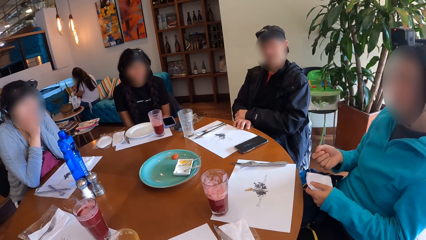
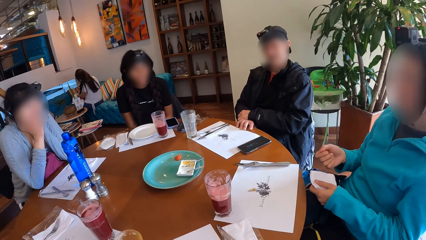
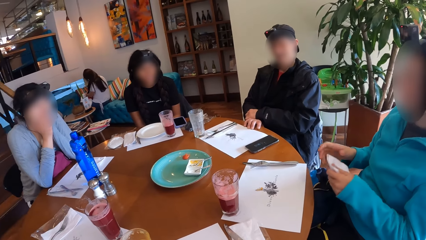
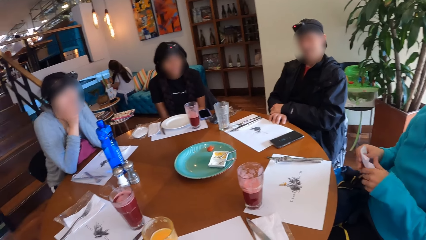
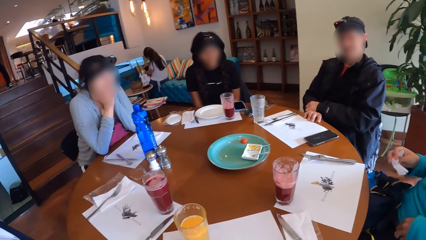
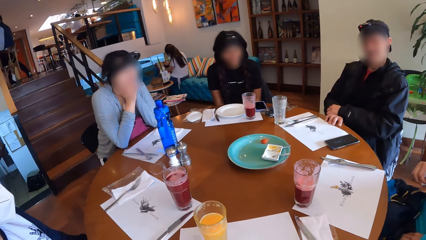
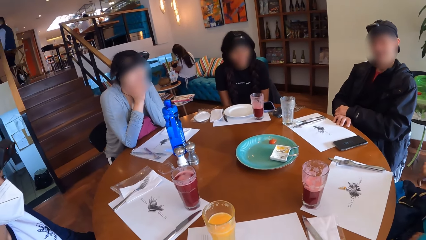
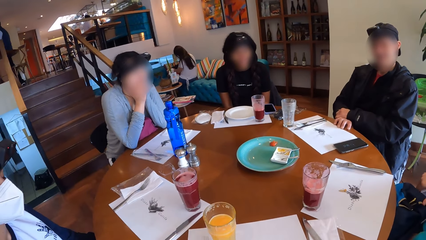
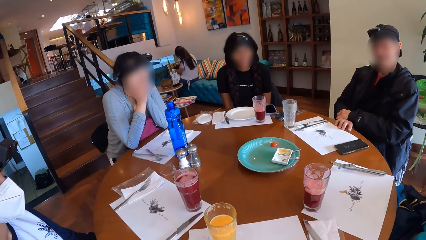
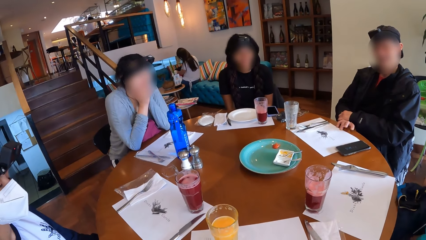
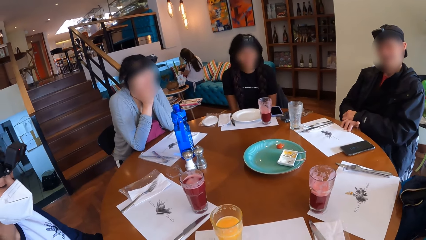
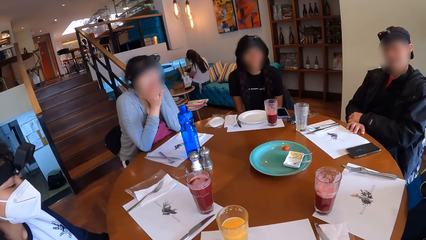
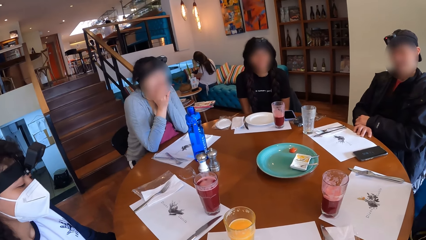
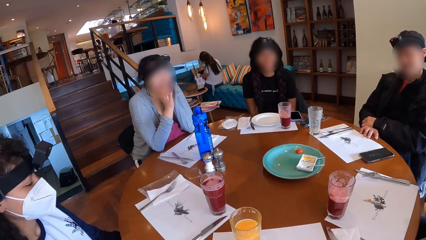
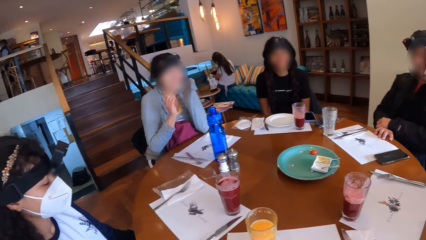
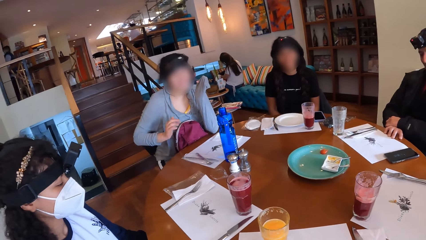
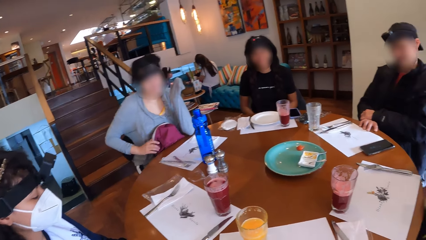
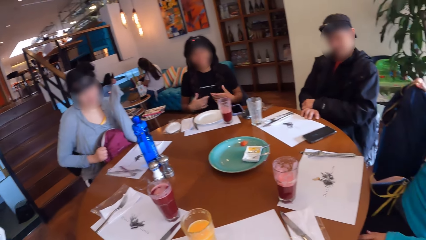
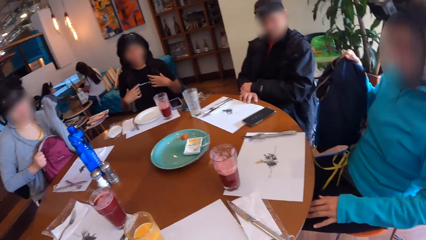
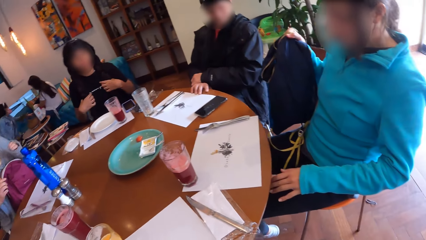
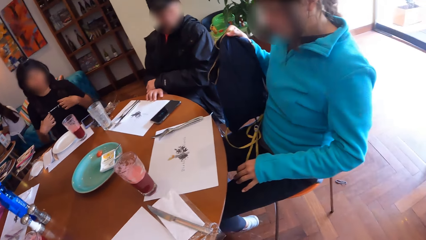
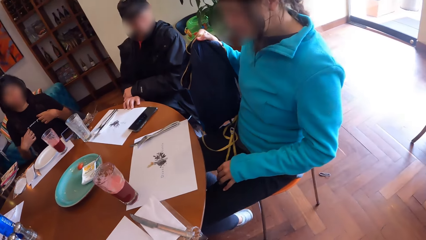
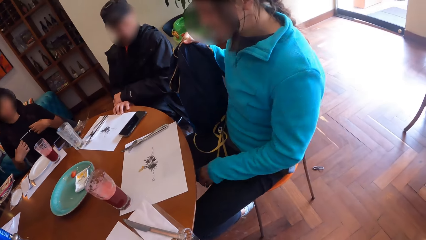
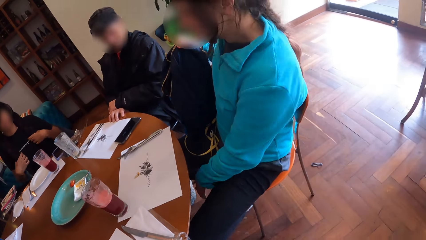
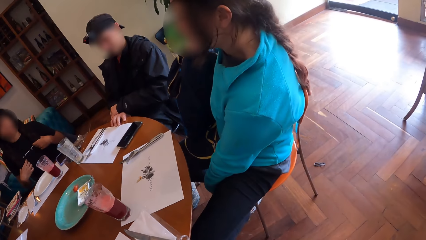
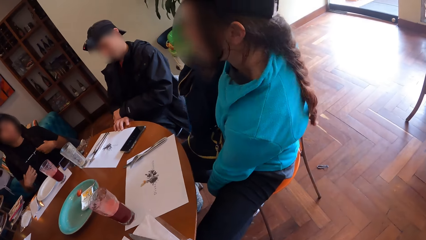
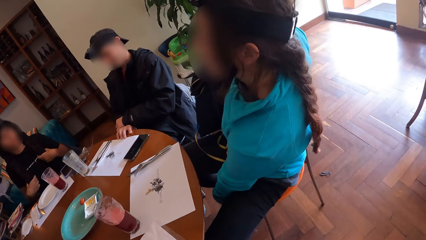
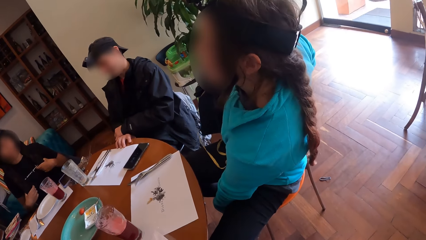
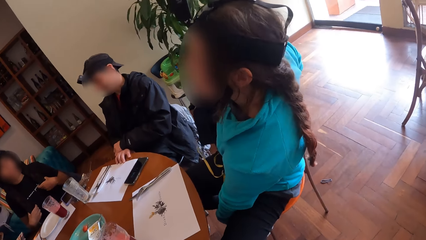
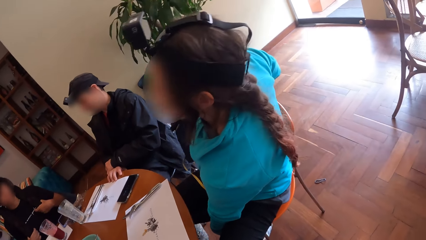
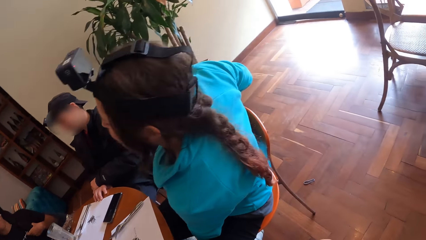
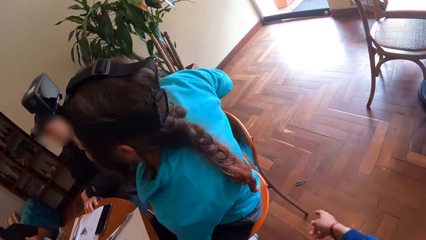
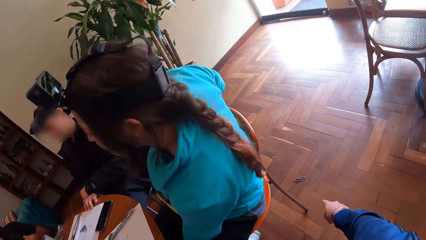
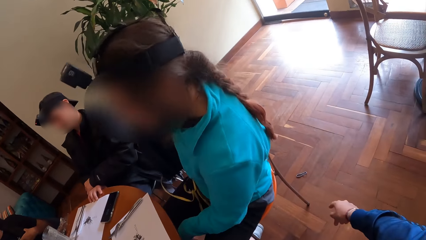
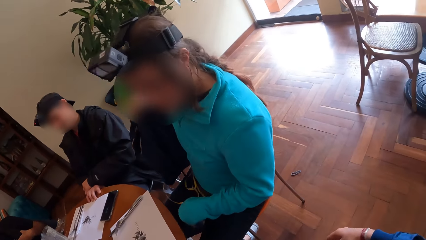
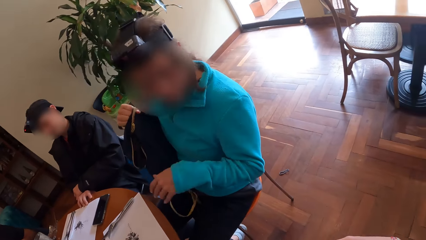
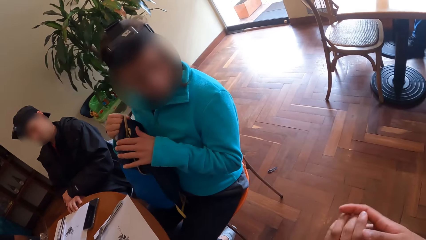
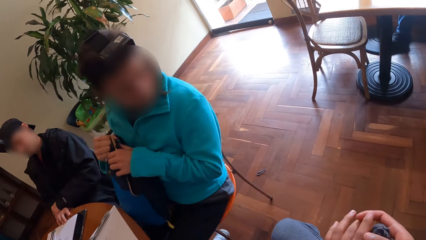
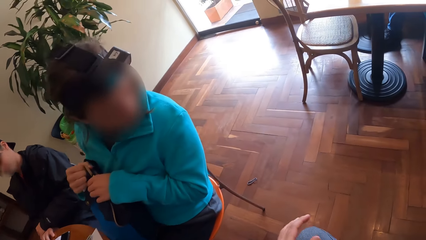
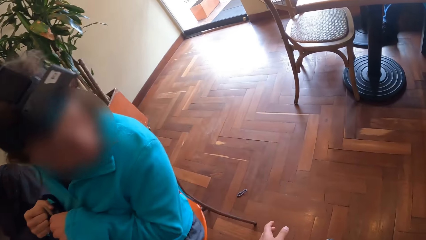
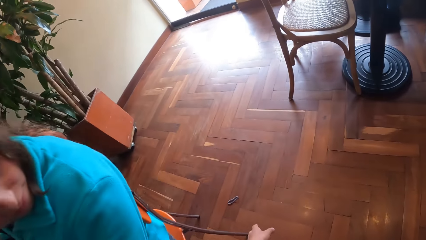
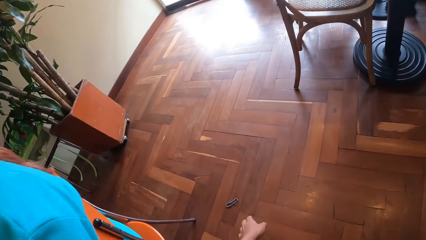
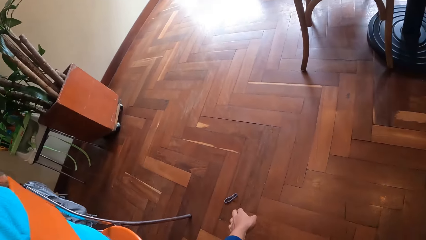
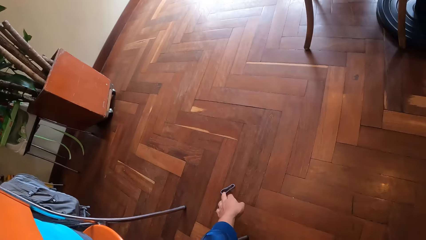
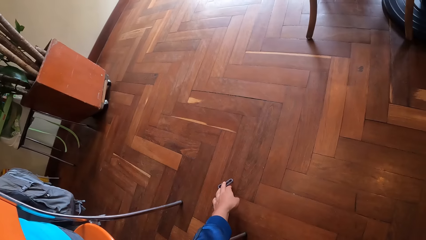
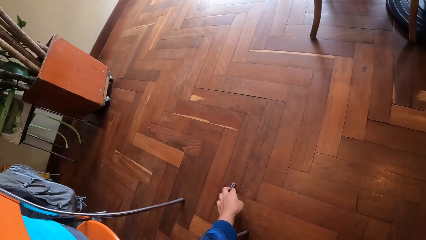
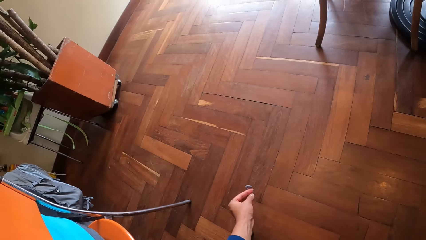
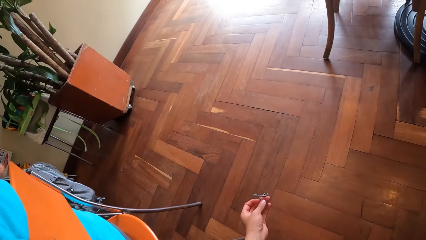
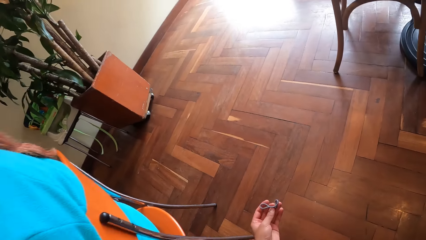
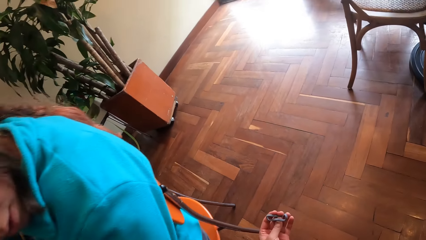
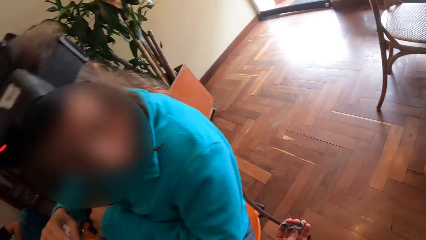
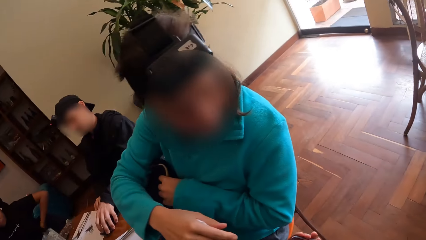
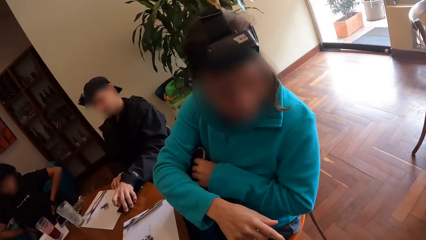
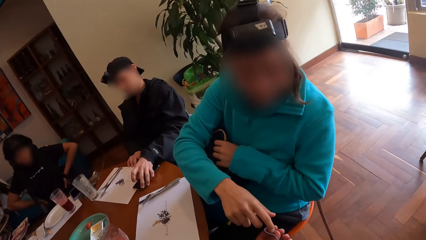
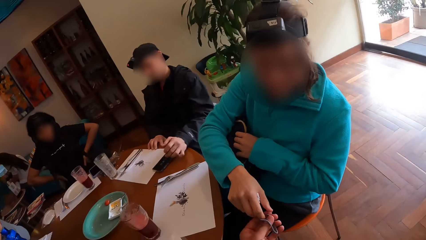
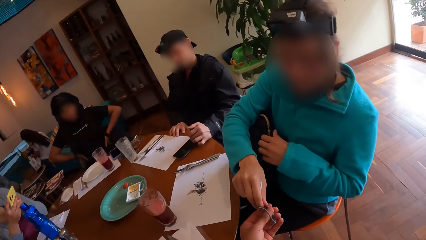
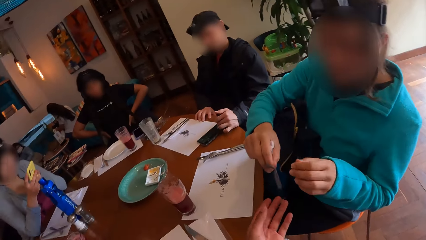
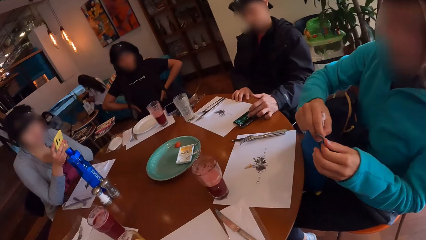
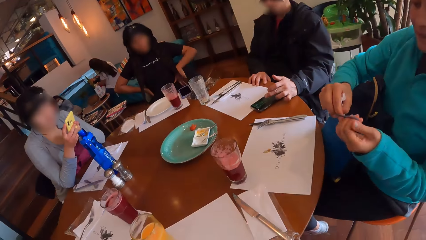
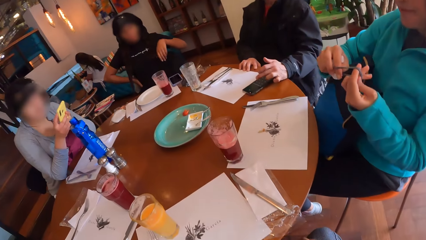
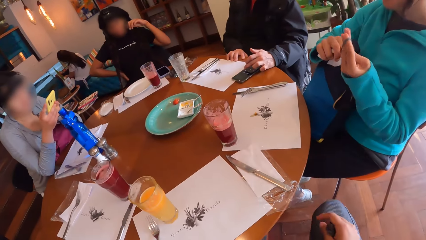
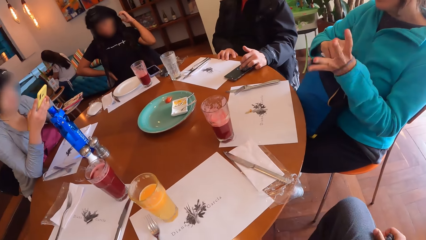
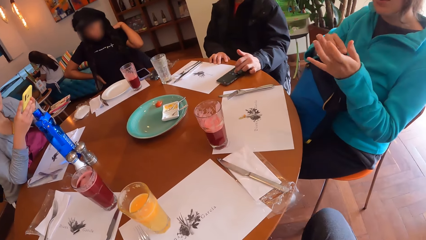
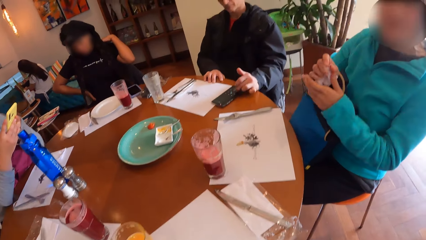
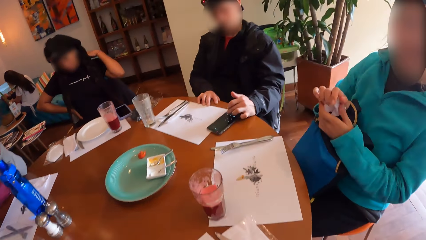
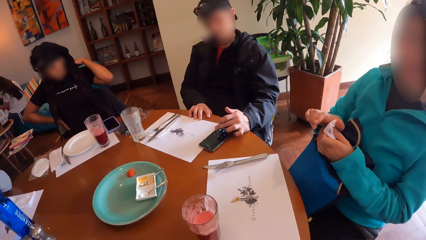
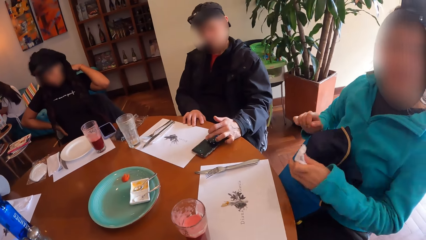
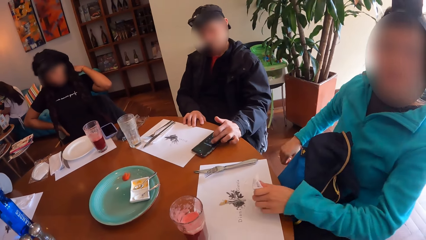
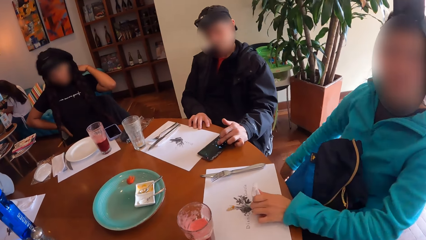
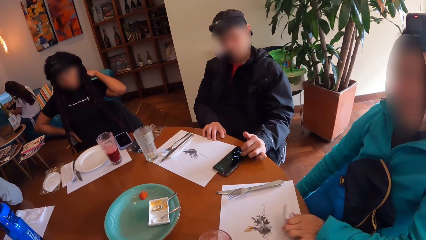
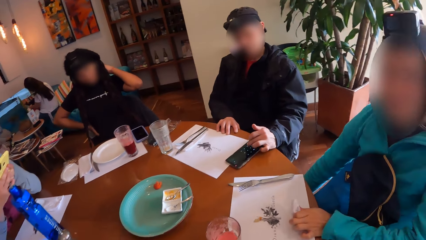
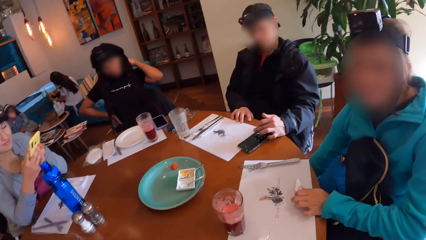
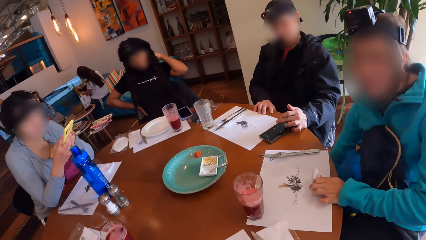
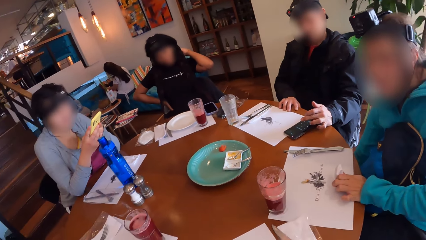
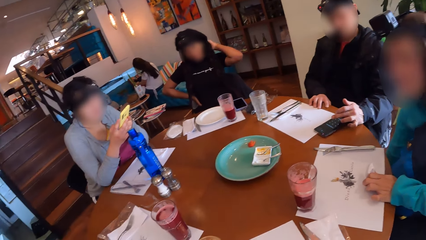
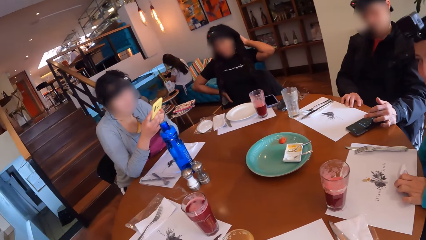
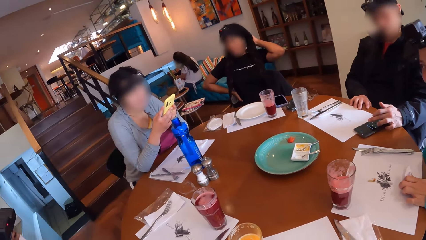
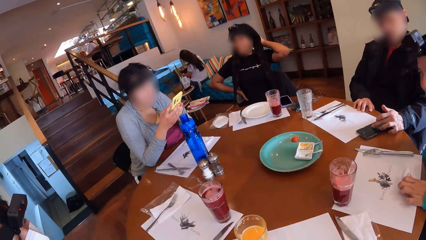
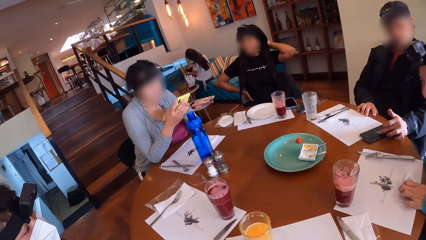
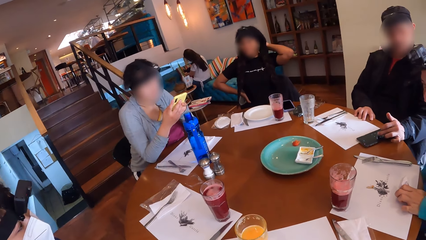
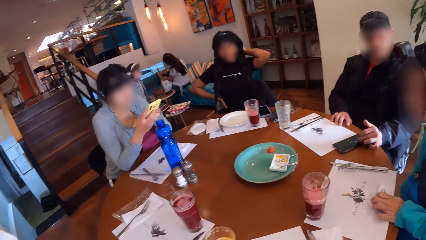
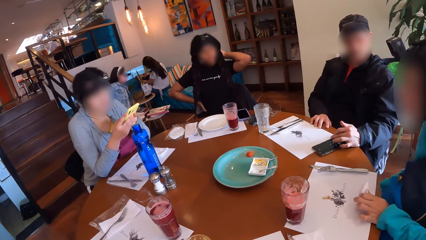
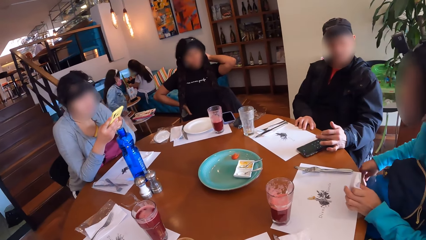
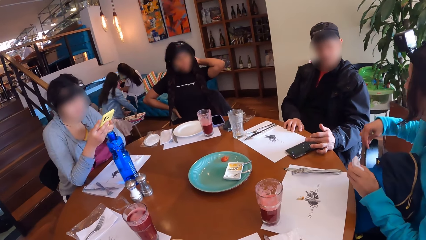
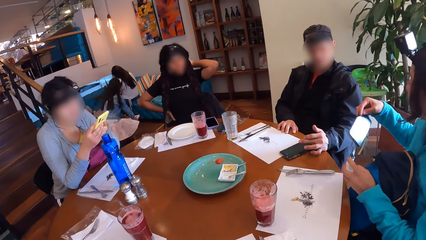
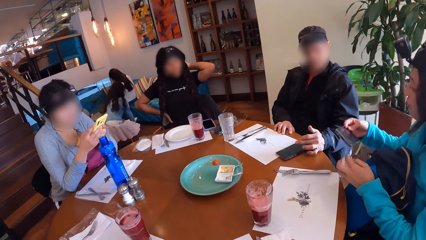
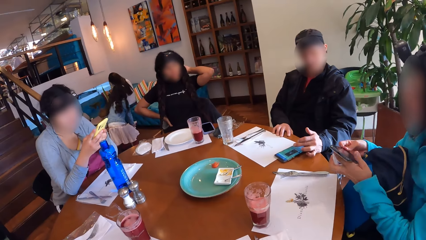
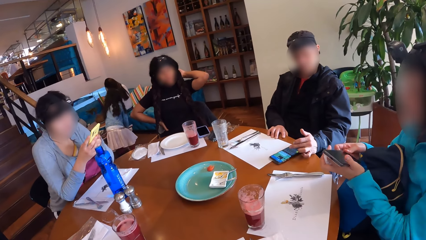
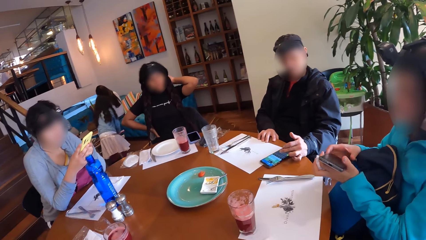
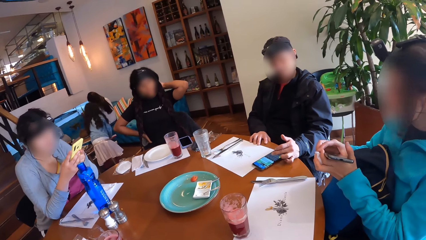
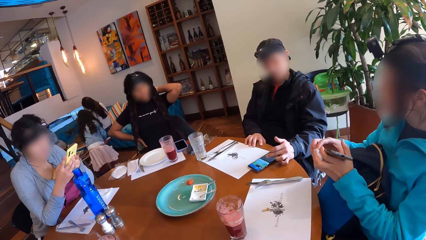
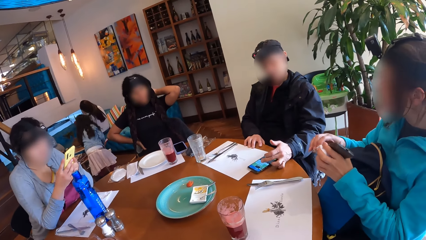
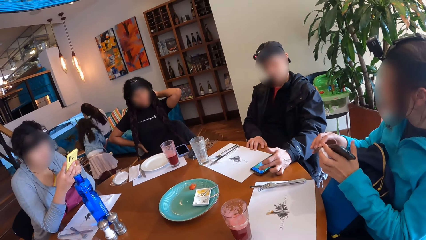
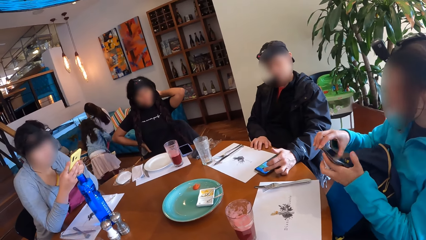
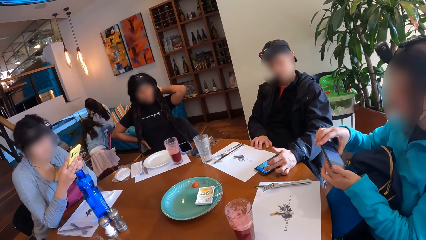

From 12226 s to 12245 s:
The woman passes the tissue to her right hand from her left hand and picks up a bag from the floor with her right hand. Another woman touches a bag on her lap with her right hand. The first woman touches the bag on her lap with her left hand. The camera wearer picks up a rubber band from the floor with her left hand. A man operates a mobile phone on the table with his left hand. The first woman collects the rubber band from the camera wearer with her right hand. The other woman operates a mobile phone with her right hand. The first woman wears the rubber band on her left hand, passes the tissue to her left hand from her right hand, picks up a mobile phone from the floor with her right hand, and passes the mobile phone to her left hand from her right hand.
